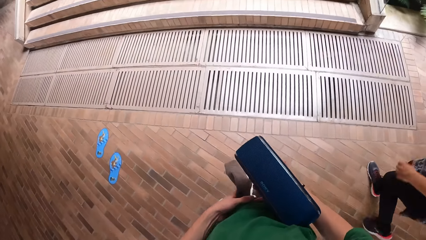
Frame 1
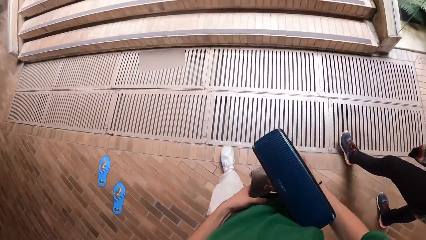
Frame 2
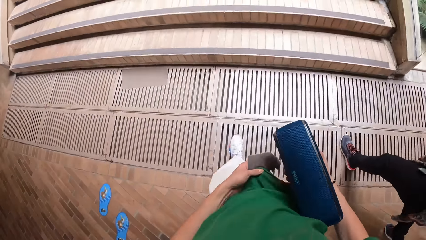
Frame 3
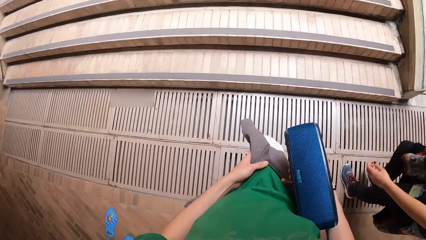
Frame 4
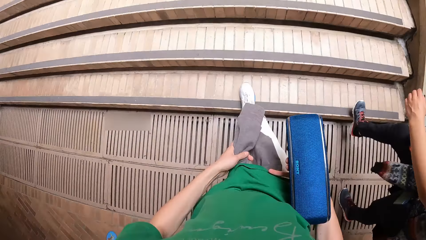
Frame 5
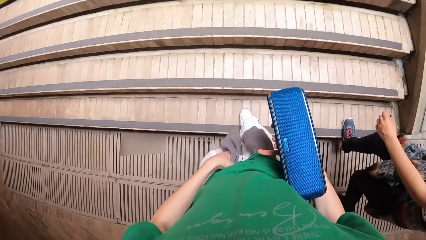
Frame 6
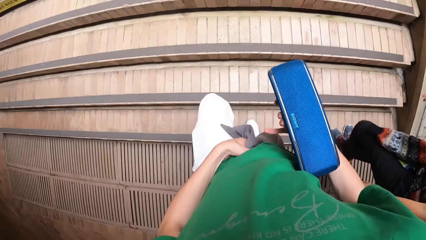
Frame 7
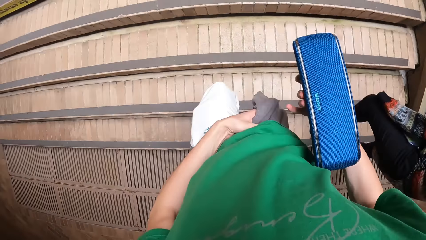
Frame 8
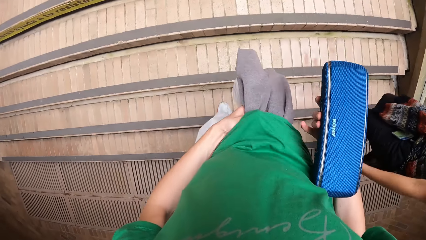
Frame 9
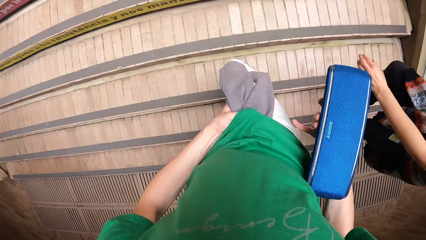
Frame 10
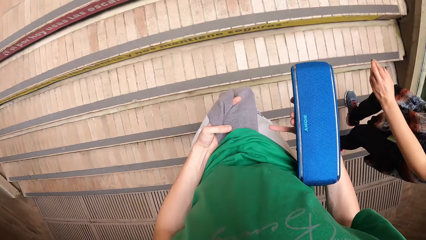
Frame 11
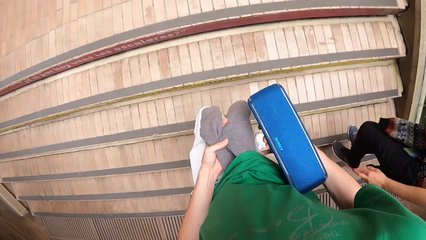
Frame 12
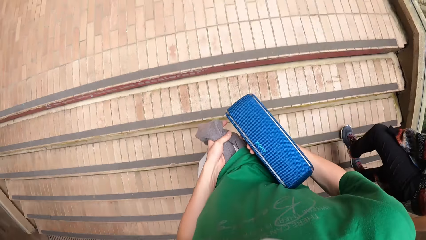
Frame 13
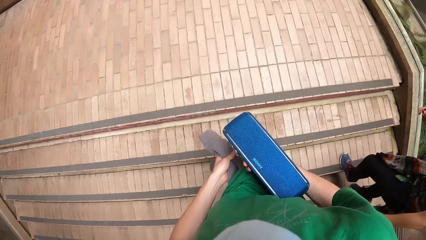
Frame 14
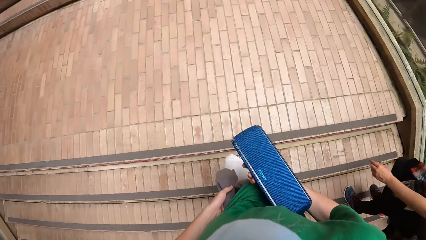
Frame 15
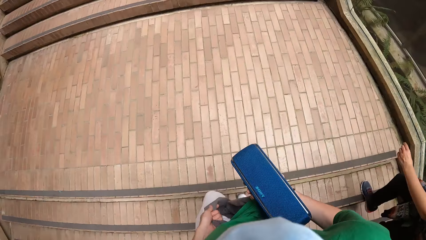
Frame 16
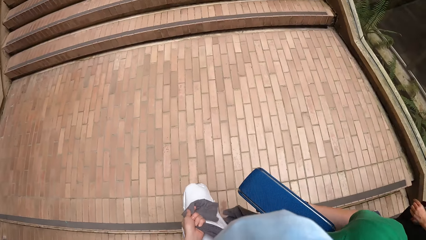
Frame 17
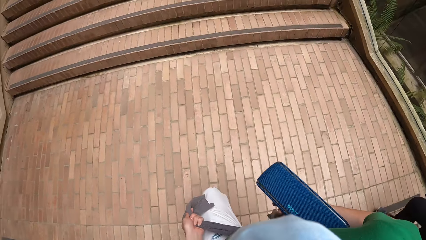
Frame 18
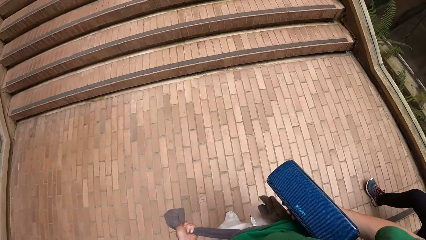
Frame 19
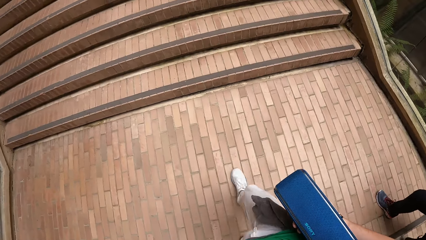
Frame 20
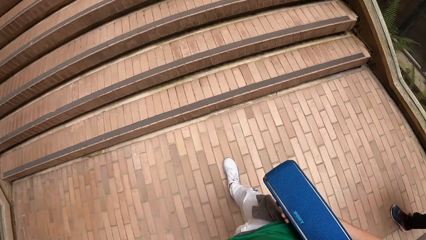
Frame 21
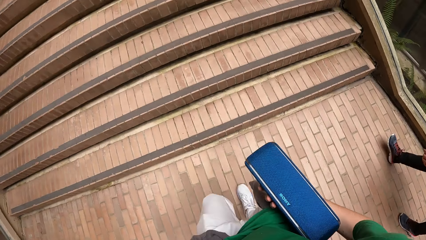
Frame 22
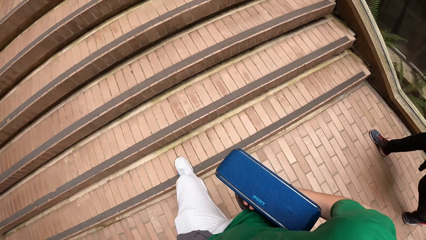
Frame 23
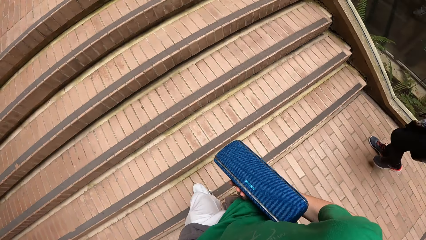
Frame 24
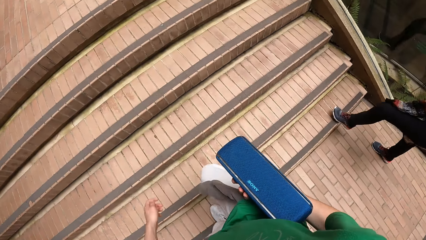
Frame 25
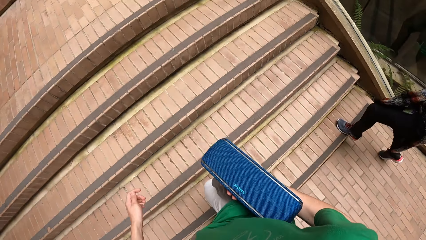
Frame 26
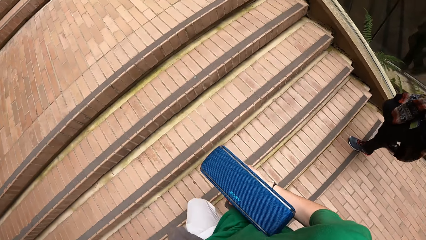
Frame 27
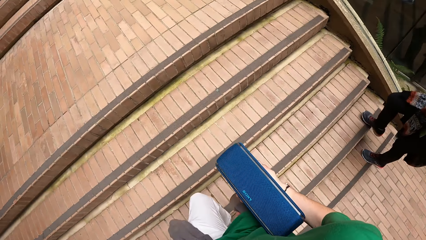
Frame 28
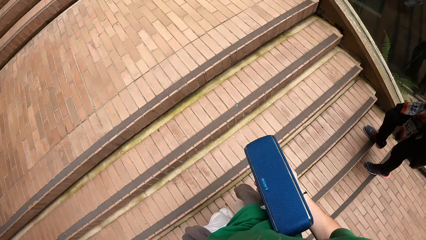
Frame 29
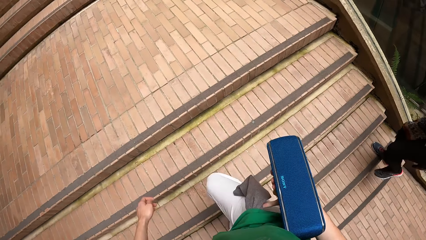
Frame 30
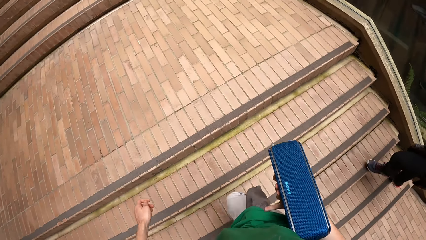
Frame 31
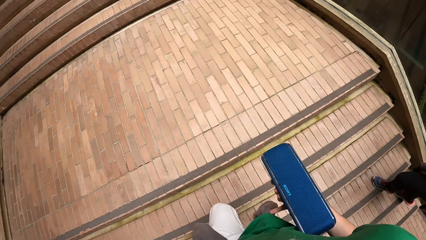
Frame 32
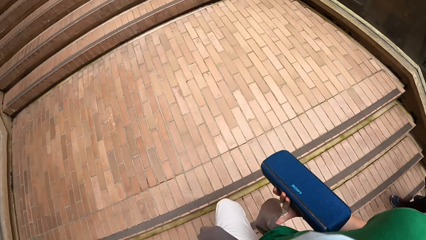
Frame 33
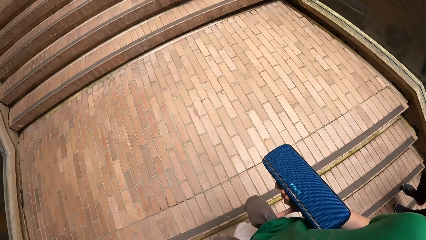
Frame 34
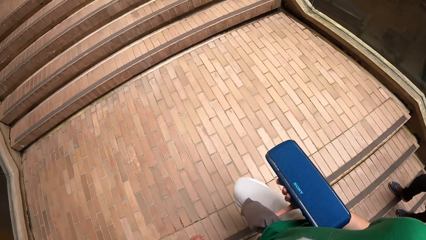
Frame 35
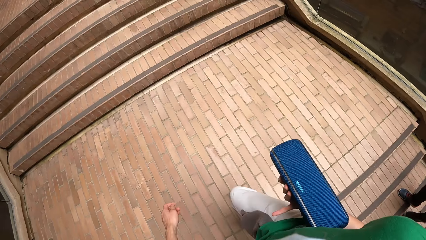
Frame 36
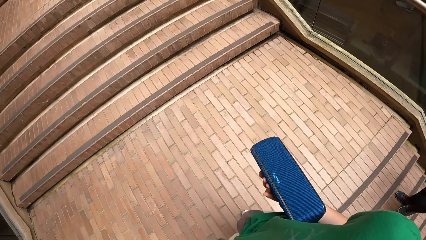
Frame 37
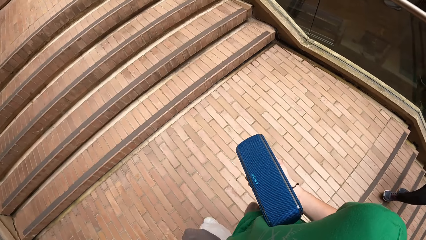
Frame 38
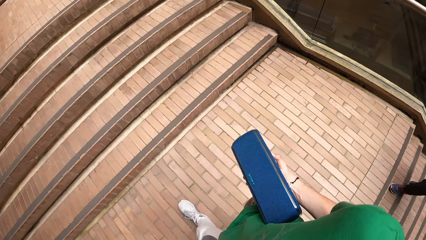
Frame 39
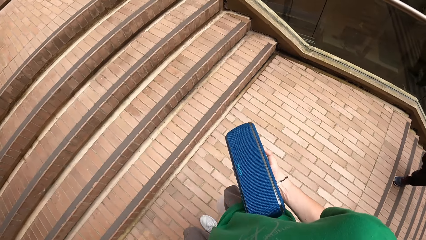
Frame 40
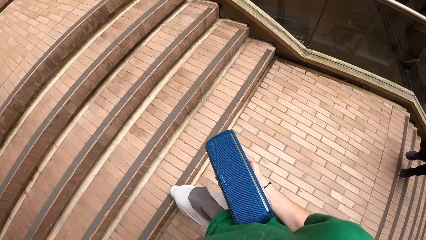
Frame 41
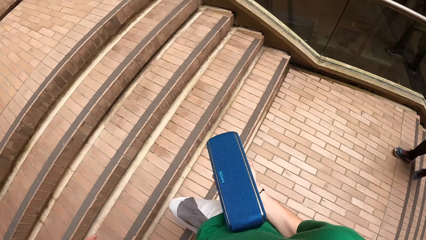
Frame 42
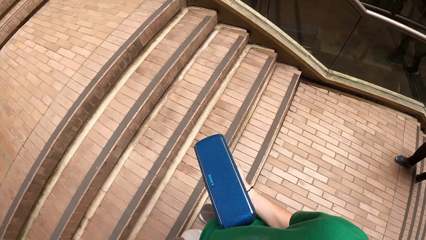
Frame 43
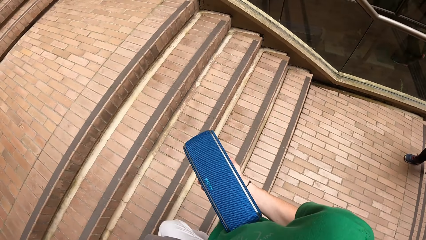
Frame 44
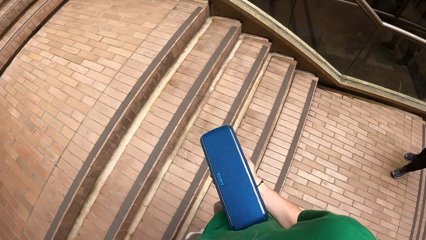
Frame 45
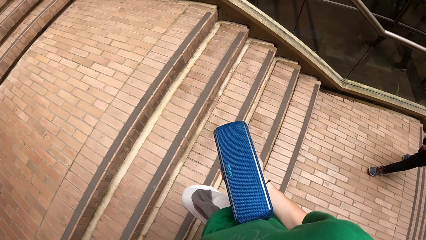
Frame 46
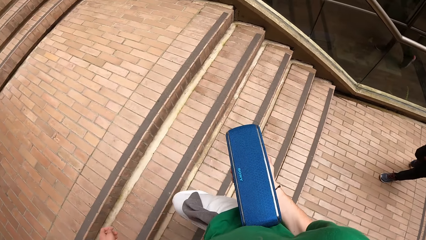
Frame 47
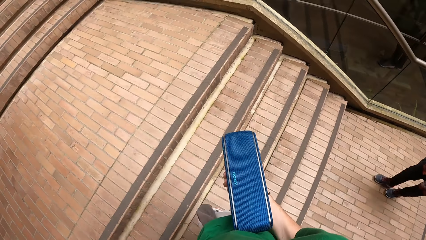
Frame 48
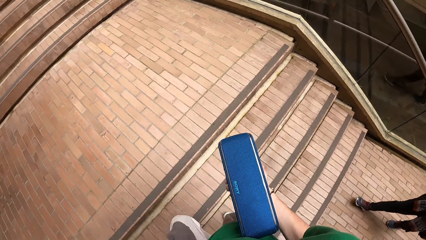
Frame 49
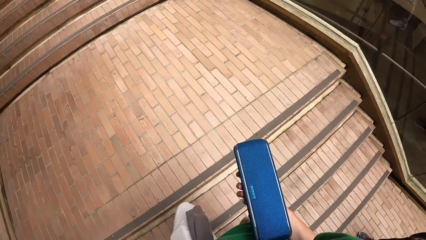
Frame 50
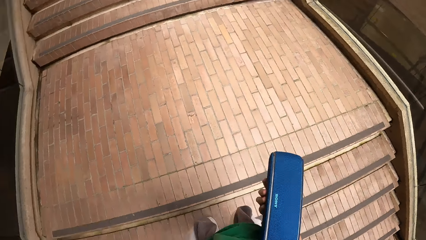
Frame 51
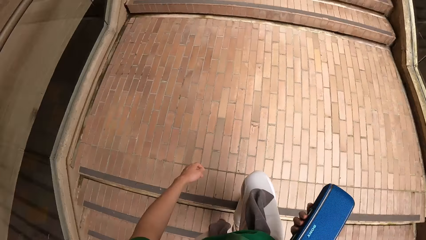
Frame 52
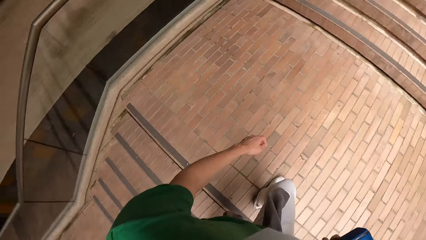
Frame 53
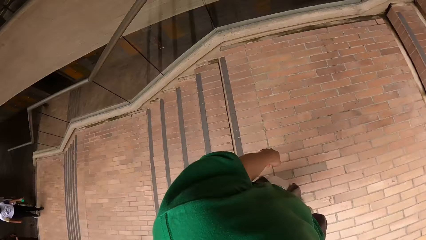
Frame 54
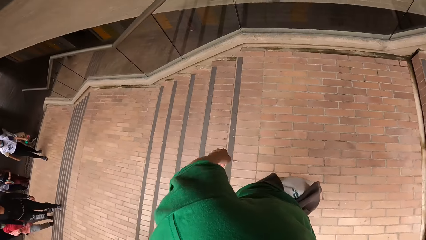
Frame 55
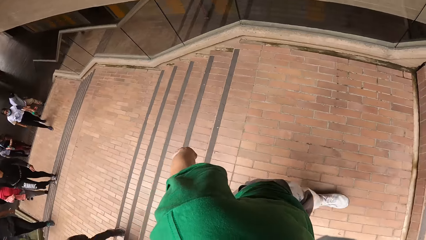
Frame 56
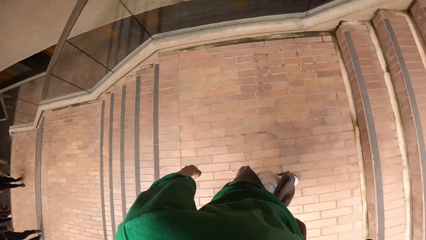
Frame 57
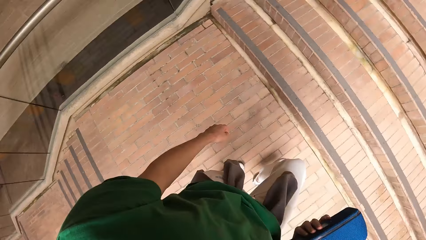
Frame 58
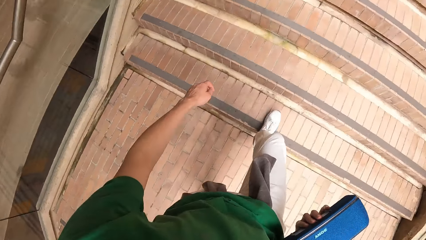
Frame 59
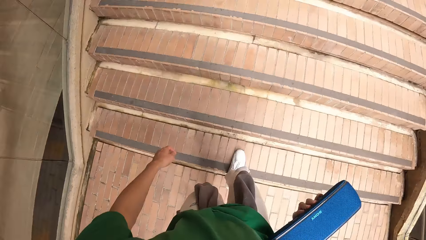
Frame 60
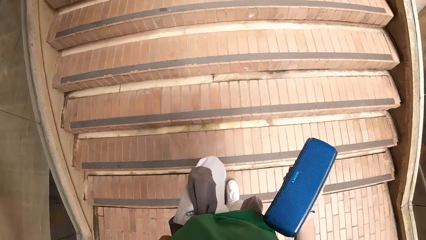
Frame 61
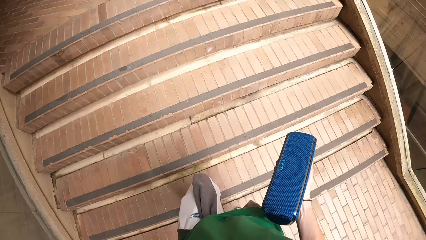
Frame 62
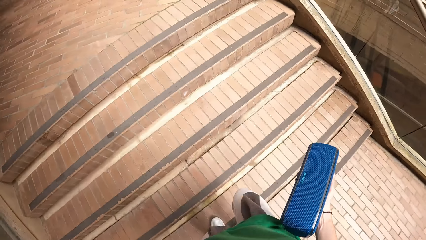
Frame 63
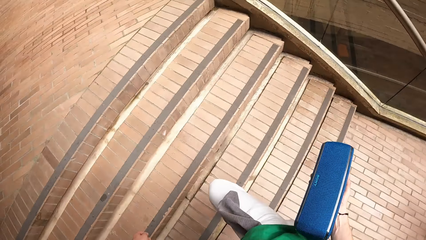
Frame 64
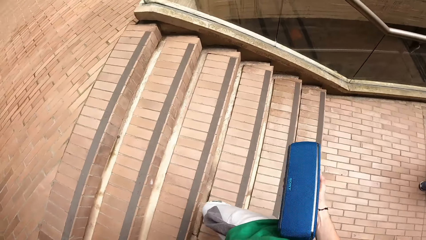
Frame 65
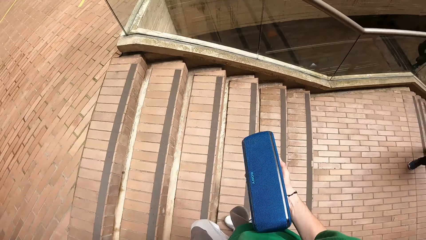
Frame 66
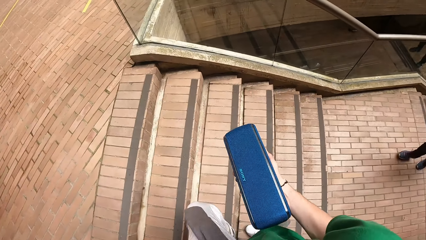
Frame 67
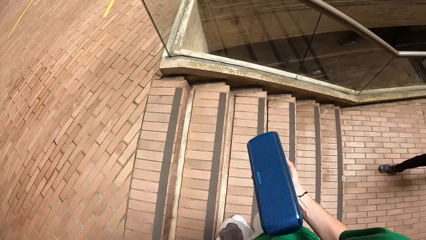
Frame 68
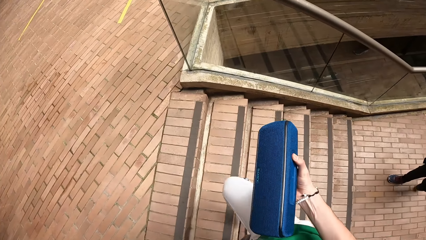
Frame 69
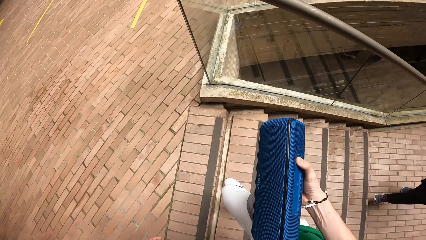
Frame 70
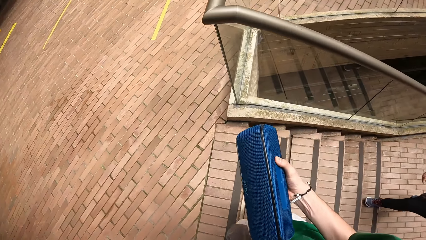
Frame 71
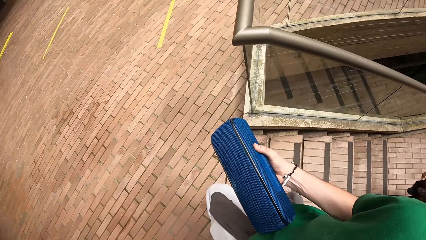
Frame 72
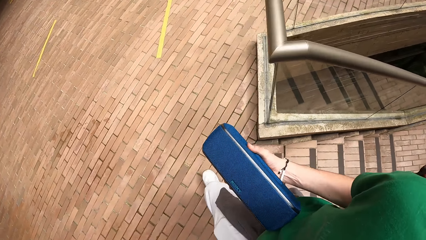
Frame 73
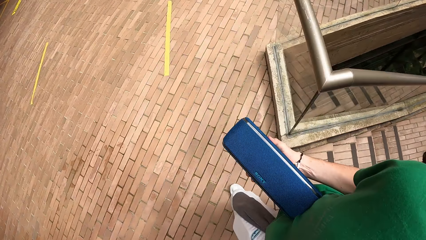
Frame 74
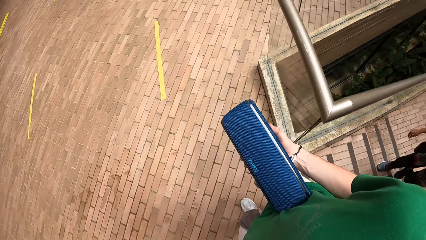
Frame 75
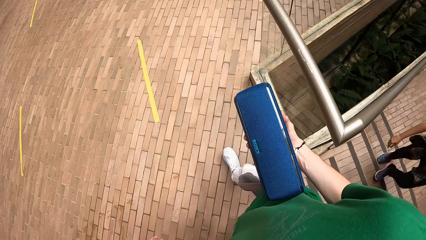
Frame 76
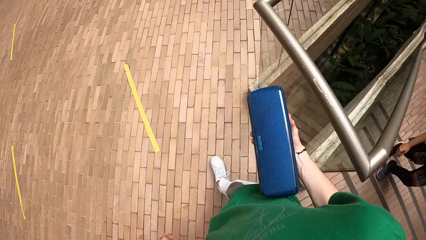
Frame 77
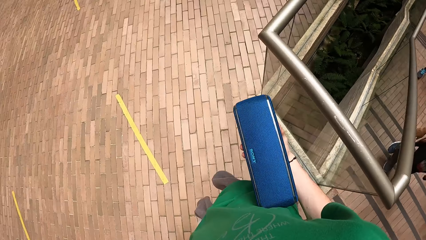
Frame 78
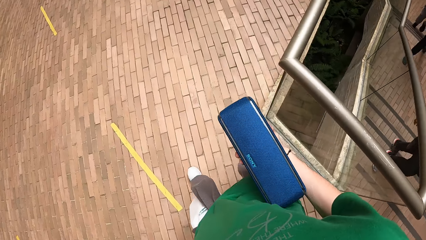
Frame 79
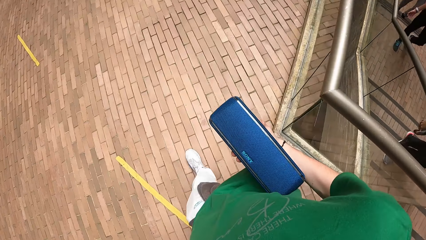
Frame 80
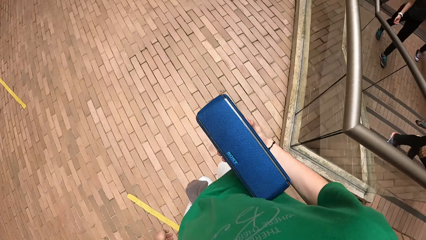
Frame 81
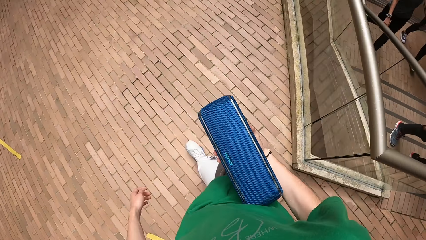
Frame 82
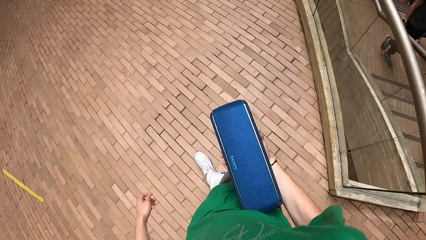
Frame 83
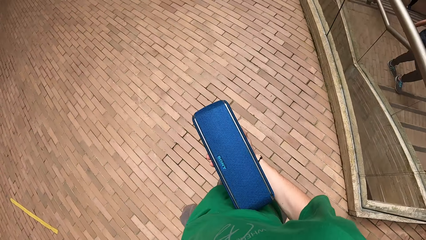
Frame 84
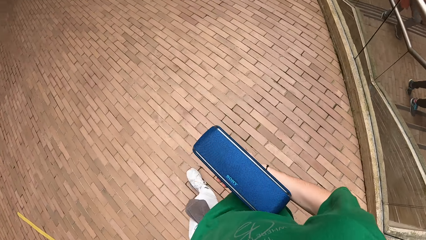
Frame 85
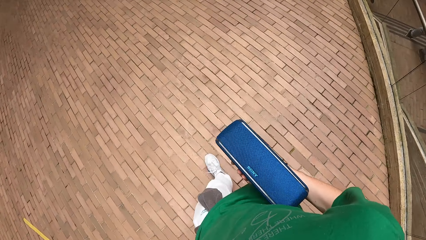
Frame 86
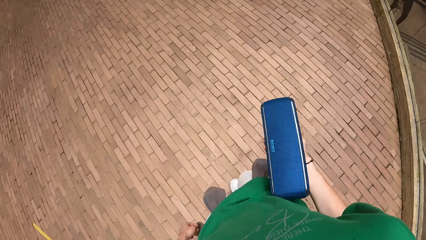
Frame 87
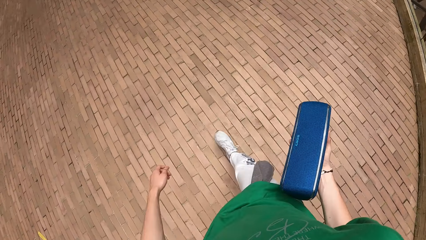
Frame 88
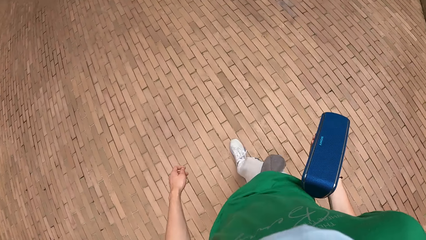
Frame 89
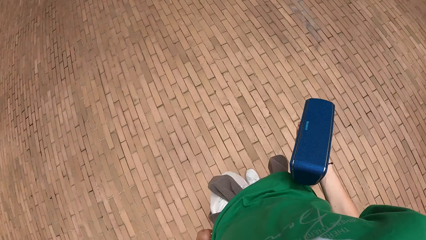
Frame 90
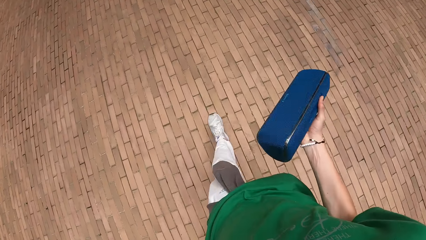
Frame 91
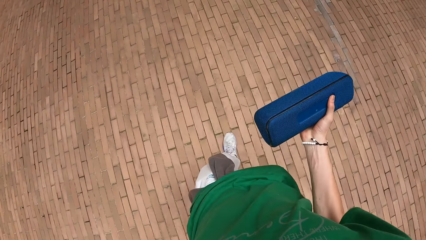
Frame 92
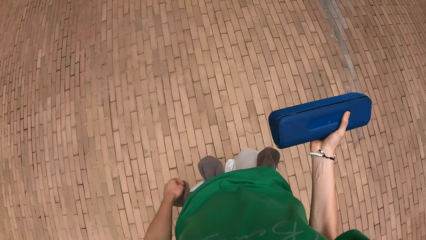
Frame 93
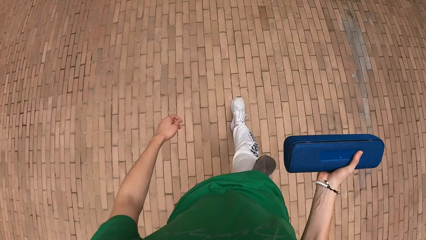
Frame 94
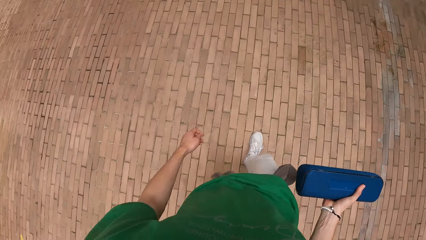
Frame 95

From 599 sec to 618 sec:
The camera wearer climbs up a flight of stairs. A man walks upstairs. The camera wearer walks around the room.
